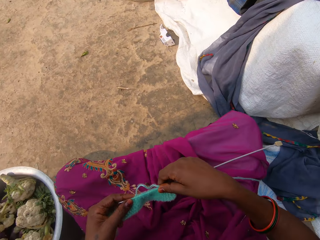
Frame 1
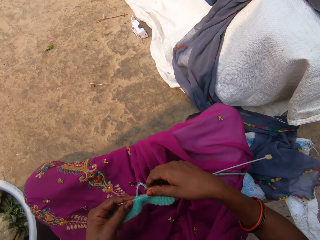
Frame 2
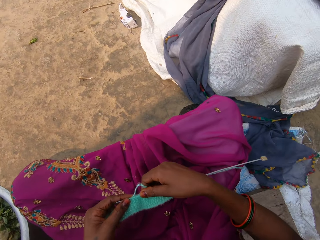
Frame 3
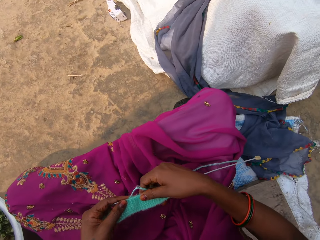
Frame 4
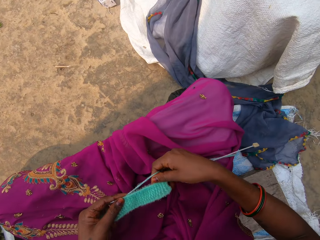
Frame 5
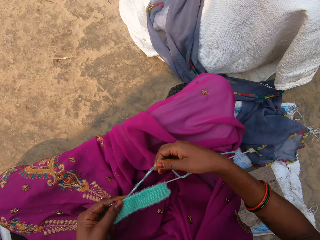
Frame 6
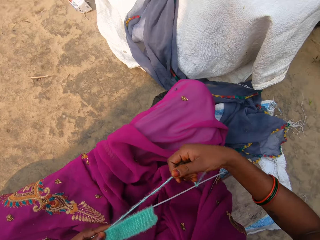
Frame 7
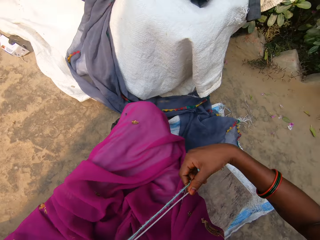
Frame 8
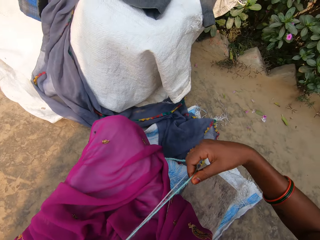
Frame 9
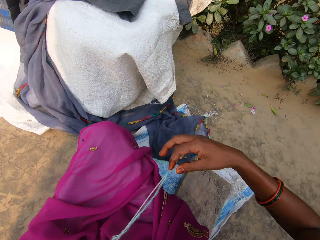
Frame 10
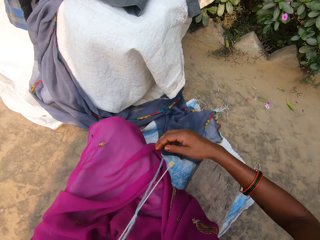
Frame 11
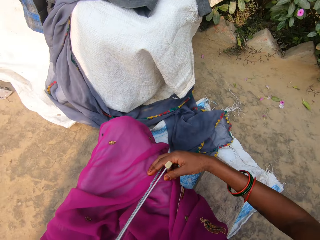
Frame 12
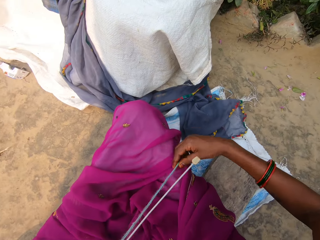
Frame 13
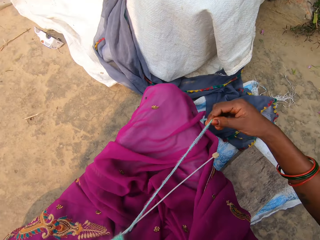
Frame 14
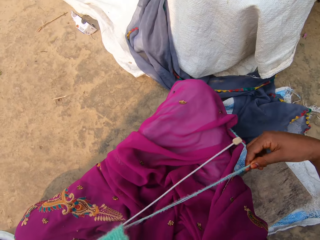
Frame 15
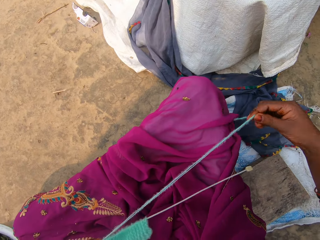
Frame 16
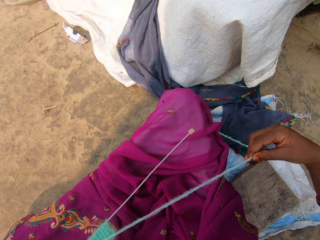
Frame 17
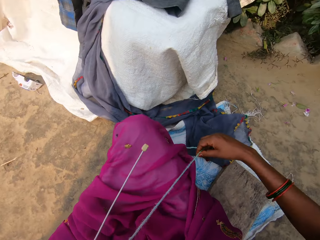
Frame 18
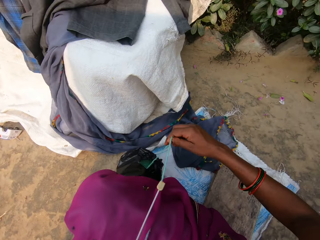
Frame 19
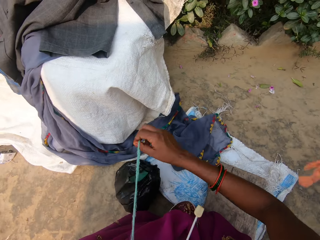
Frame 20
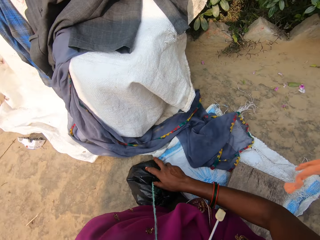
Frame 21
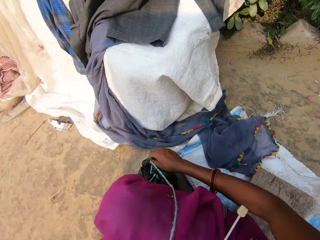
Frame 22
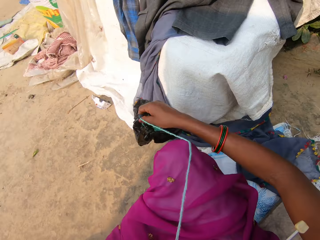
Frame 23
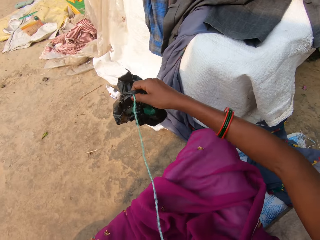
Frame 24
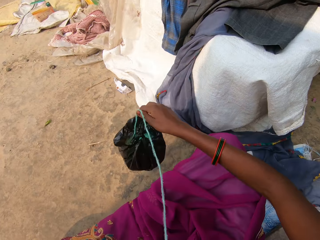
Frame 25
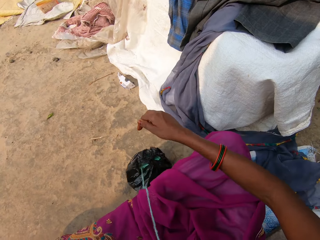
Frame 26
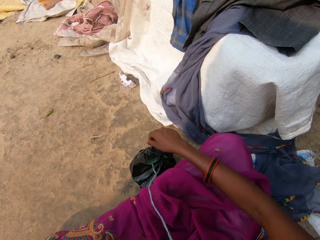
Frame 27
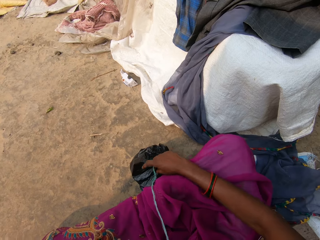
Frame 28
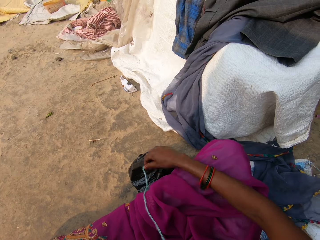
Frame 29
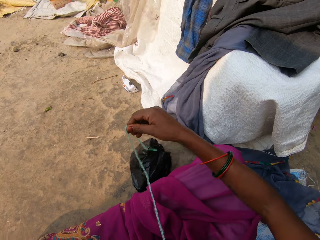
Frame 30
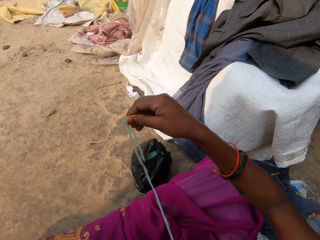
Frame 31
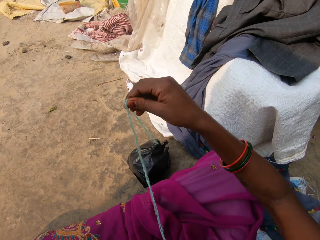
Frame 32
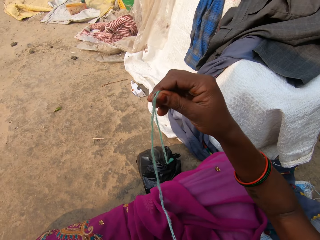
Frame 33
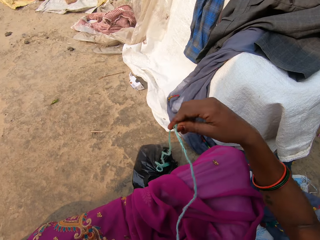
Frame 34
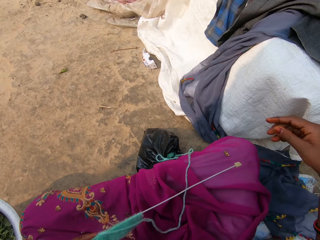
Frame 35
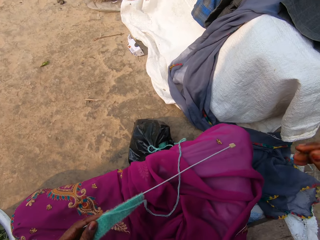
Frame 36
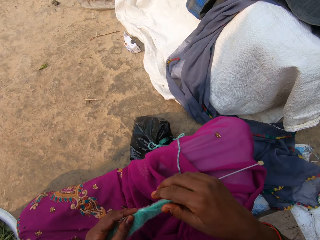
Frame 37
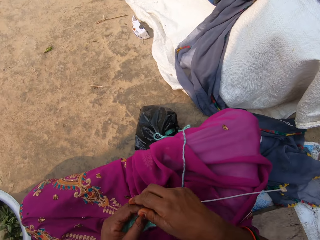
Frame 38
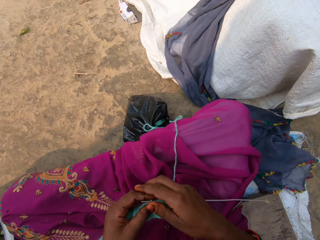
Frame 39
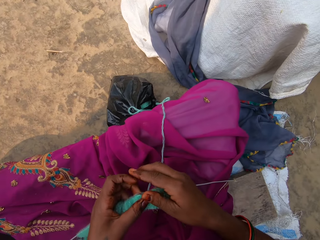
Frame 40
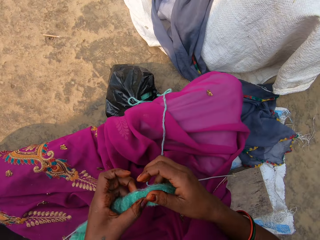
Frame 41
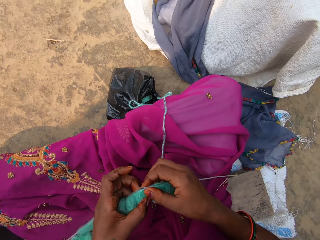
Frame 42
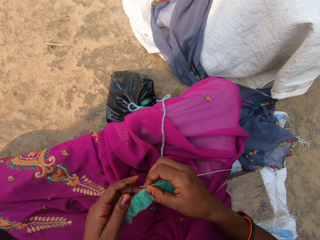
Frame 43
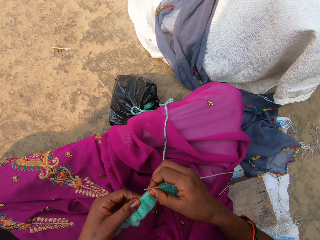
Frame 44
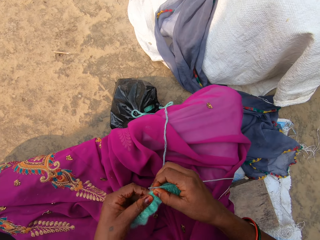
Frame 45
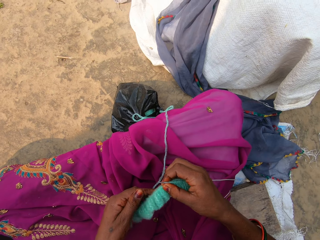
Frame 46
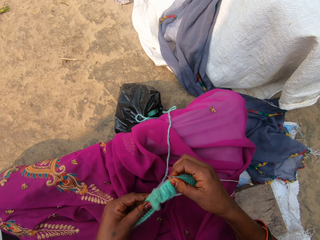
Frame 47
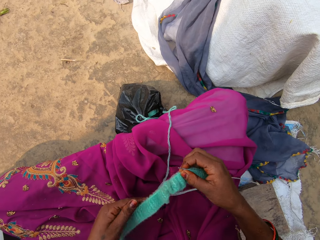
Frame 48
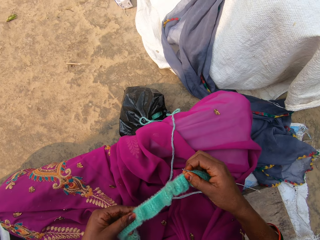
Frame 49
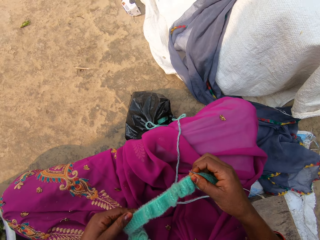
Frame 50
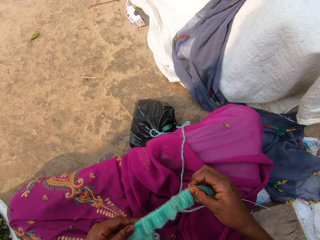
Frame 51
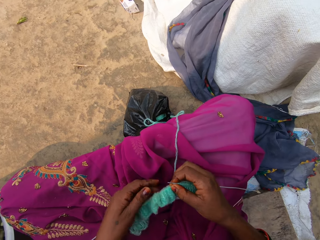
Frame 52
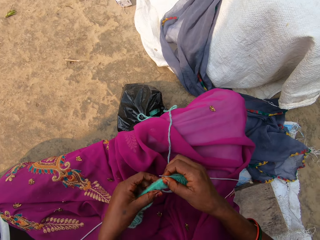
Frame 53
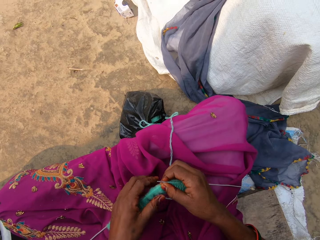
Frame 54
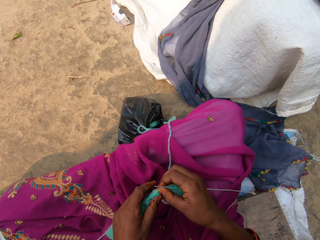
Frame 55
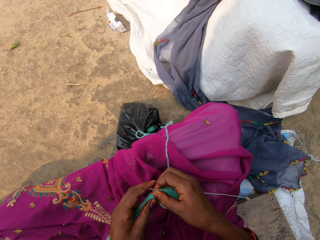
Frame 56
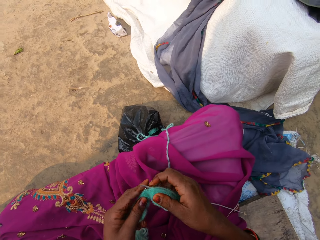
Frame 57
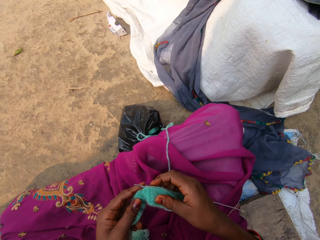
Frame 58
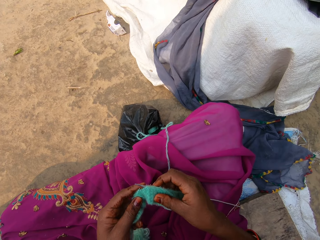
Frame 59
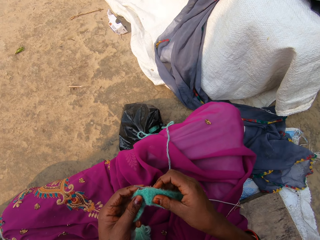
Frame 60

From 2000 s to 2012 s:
The camera wearer touches the yarn or thread on the knitting needle with her right hand. She moves the thread. She picks up a nylon on the ground with her right hand. She drops the nylon on the ground with her right hand. She pulls the yarn in the nylon with her right hand. She shakes the thread. She holds the fabric with both hands. She pulls the yarn on the knitting needle with her left hand. She moves the fabric on the crochet.

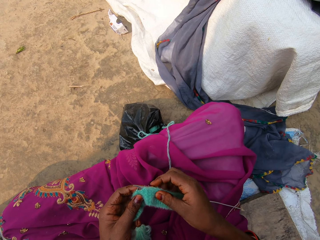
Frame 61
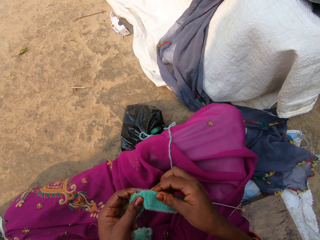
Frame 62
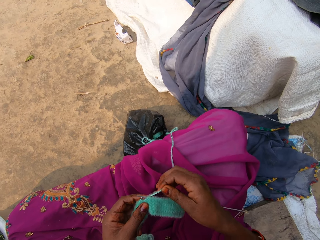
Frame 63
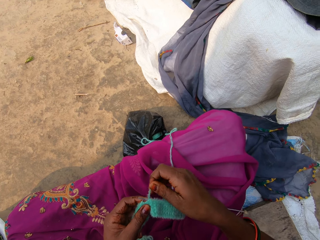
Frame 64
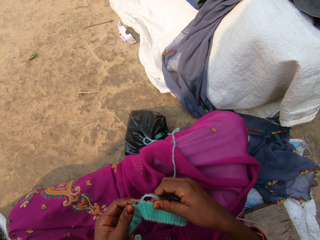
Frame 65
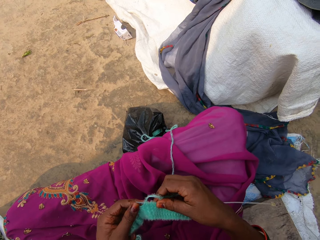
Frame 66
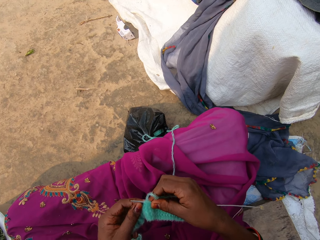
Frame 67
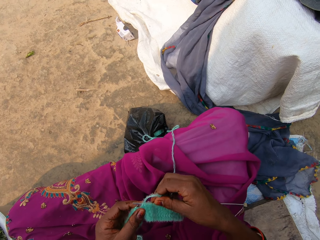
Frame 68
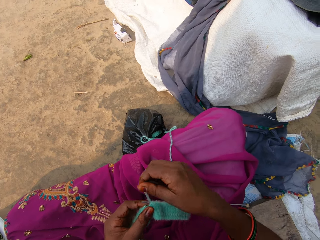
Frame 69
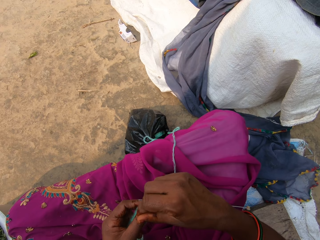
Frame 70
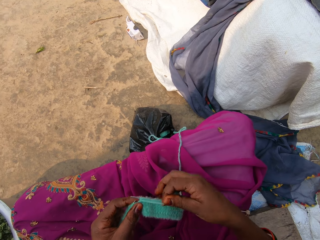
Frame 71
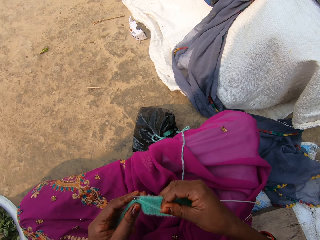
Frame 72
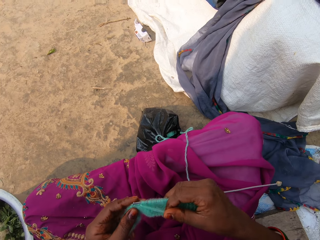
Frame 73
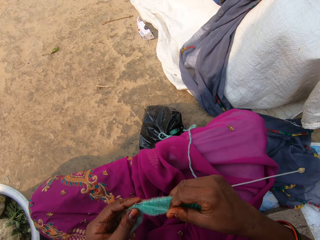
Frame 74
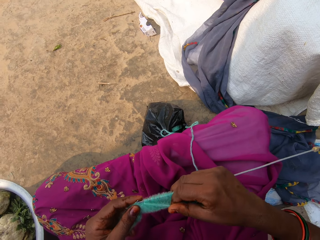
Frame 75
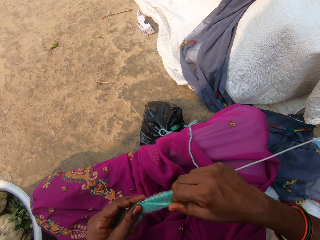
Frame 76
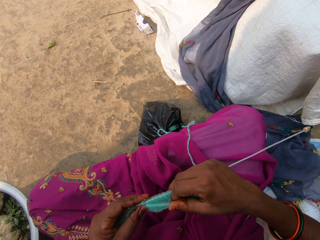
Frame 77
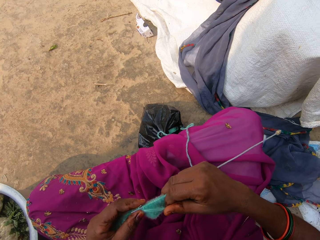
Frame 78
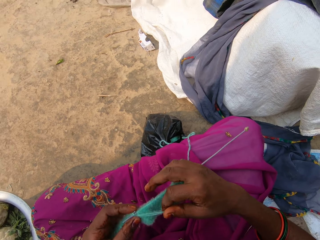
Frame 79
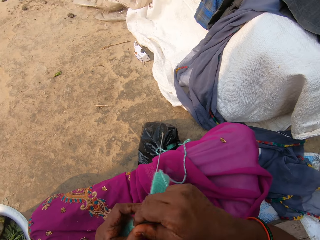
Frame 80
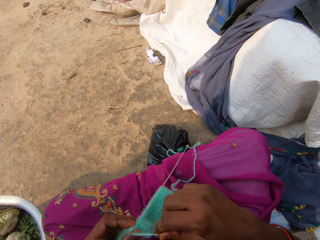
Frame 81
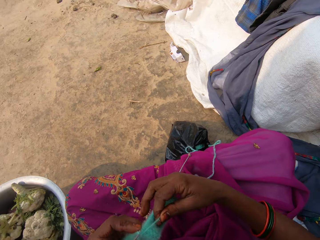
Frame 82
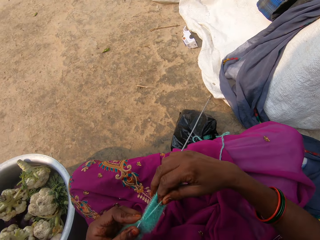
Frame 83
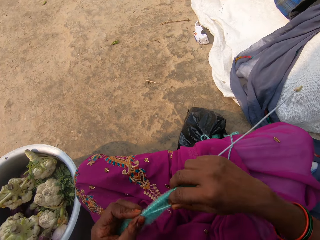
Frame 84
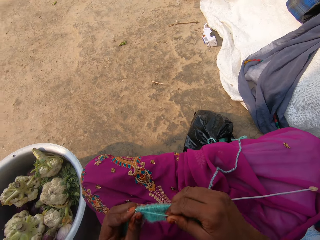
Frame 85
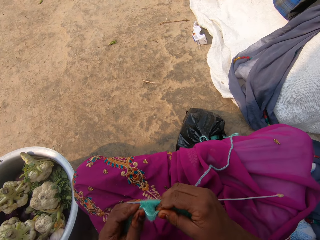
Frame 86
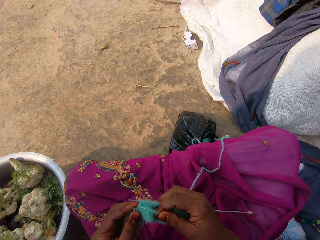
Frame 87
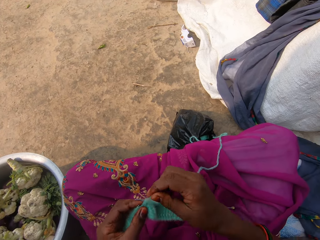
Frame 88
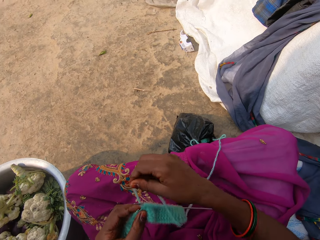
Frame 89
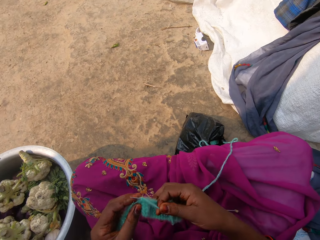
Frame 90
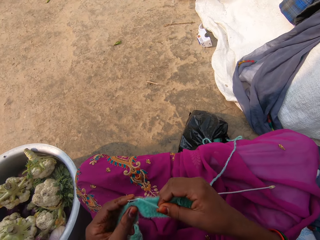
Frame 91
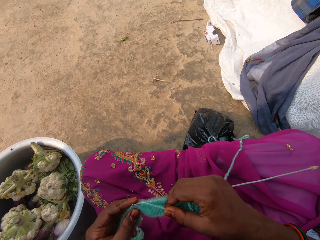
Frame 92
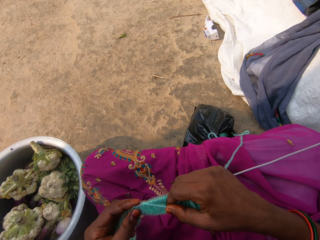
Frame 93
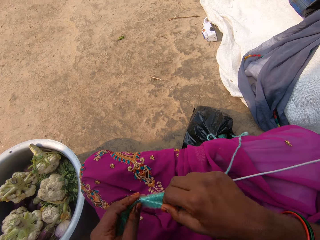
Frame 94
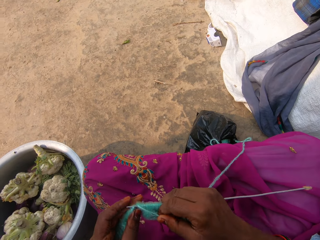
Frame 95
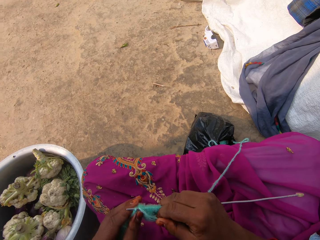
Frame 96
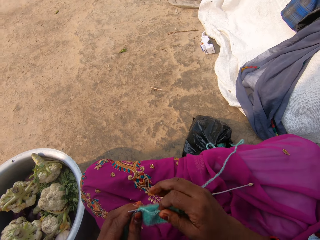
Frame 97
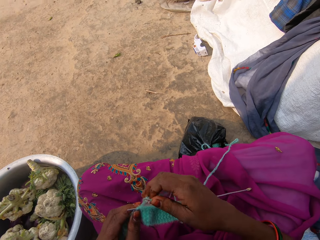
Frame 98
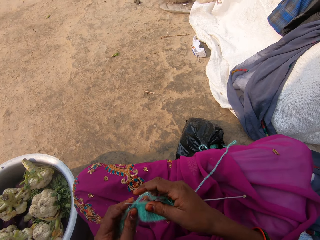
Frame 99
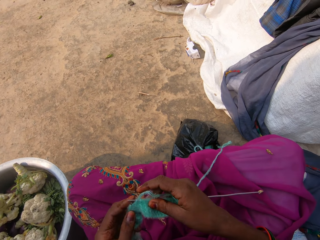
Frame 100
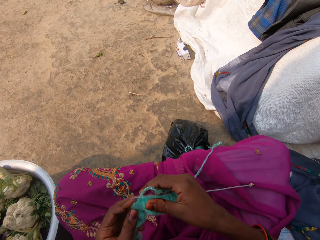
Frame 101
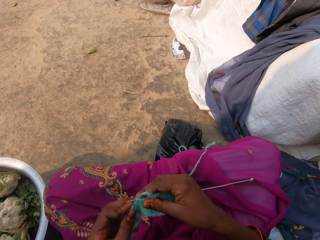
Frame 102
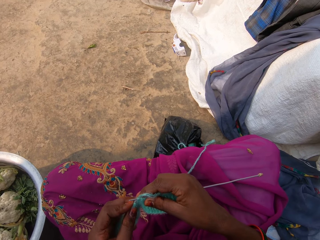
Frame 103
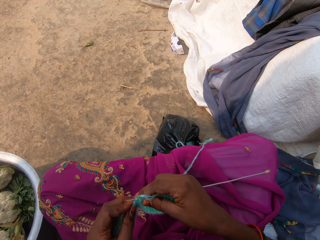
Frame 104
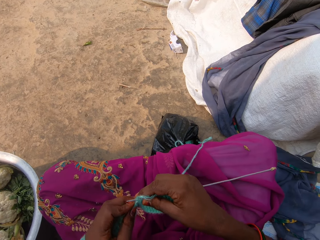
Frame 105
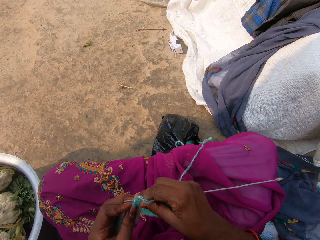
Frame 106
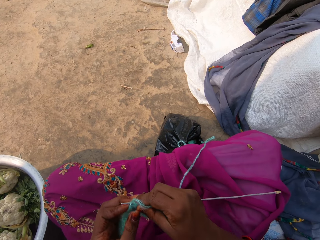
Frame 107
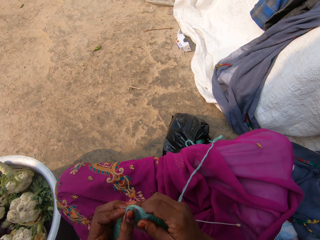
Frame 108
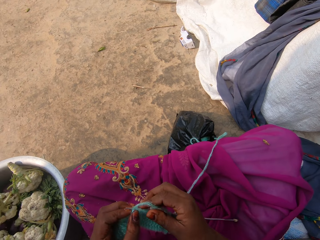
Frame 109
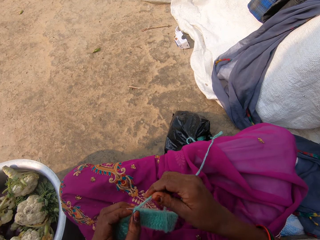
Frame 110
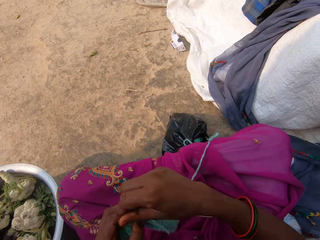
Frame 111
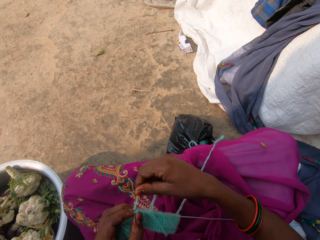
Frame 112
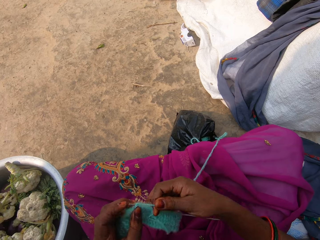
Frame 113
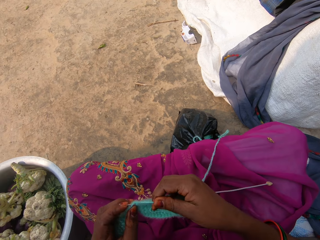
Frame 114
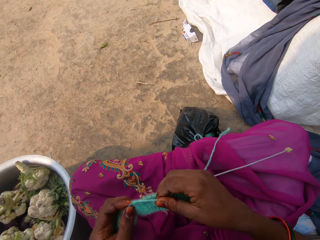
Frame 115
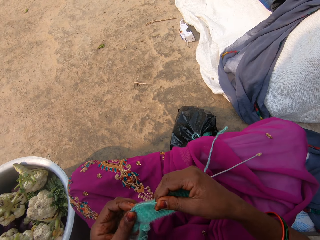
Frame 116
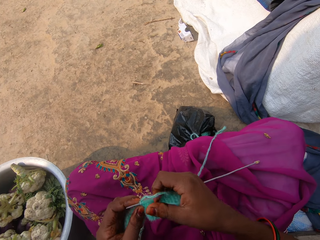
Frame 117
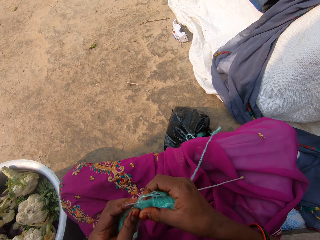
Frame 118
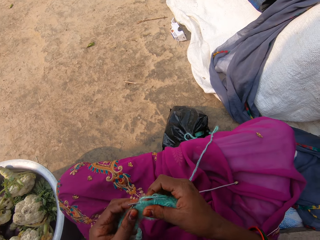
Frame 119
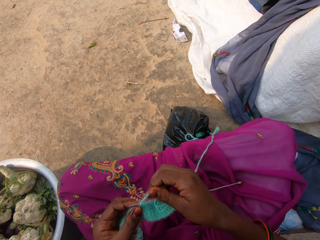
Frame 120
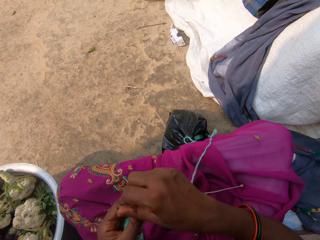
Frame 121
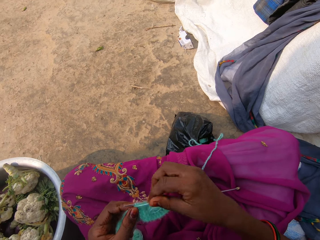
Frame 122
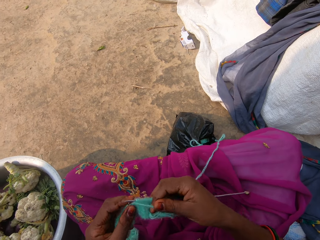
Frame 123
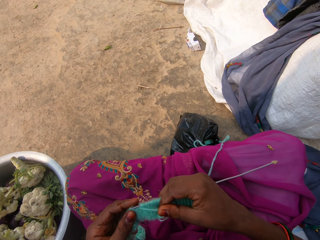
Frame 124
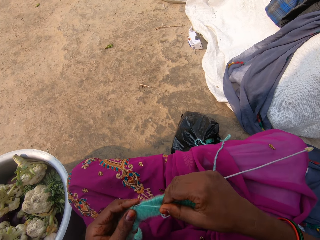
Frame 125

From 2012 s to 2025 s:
The camera wearer moves the thread. They knit the yarn with the knitting needle in both hands. They move the hand with the fabric and weave the fabric.
